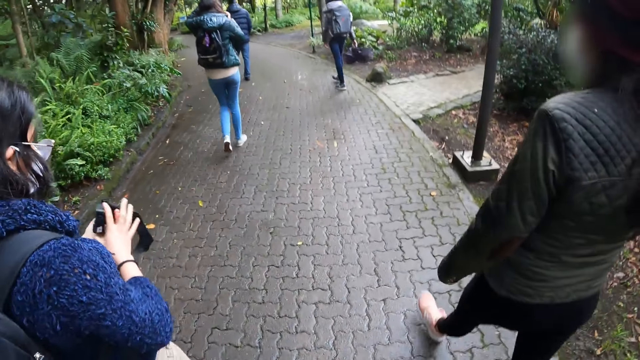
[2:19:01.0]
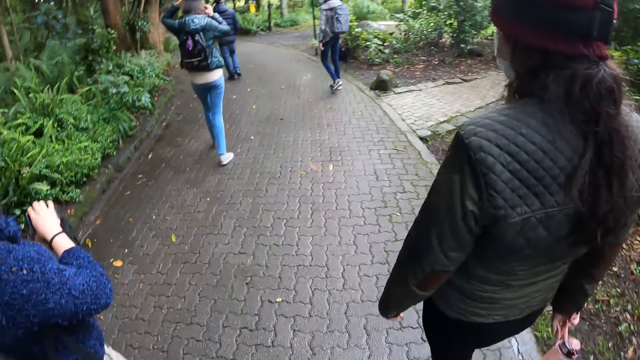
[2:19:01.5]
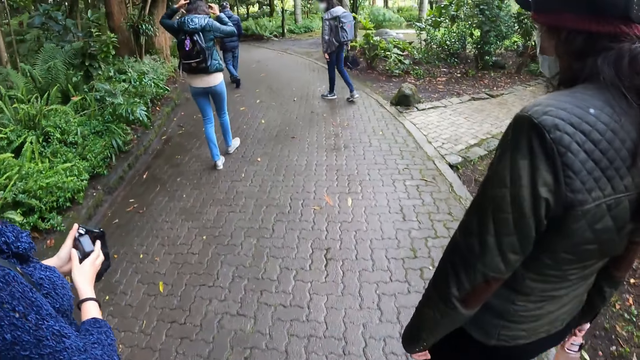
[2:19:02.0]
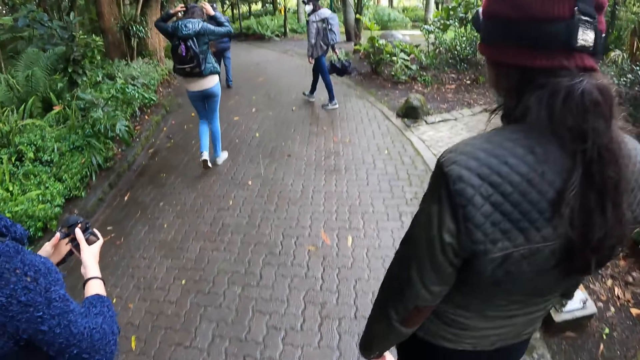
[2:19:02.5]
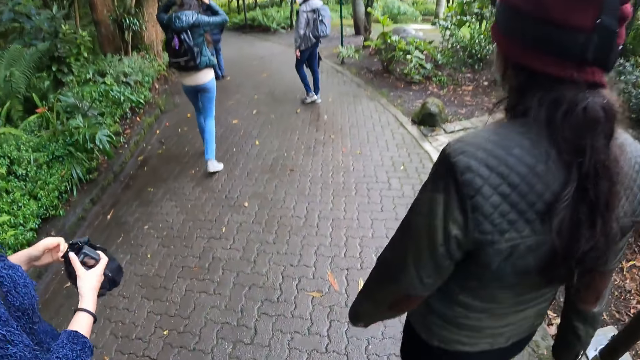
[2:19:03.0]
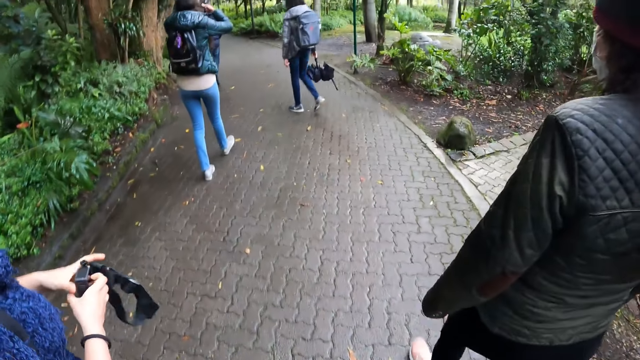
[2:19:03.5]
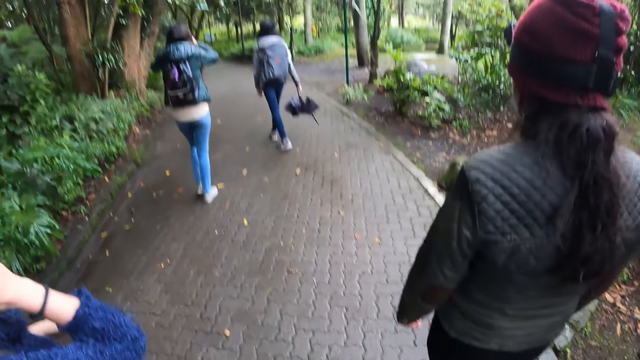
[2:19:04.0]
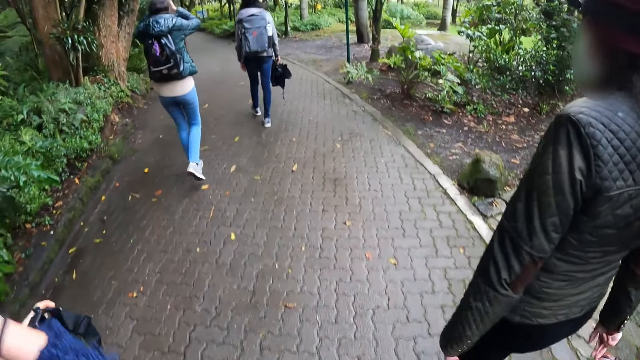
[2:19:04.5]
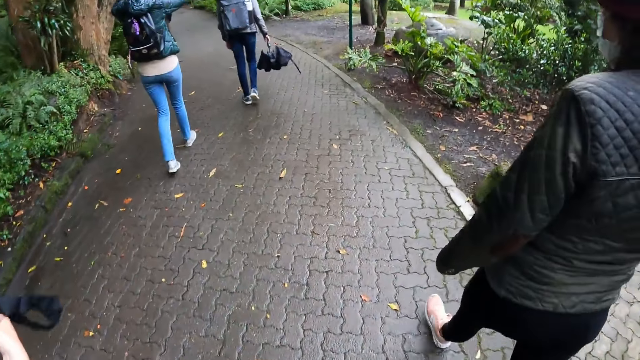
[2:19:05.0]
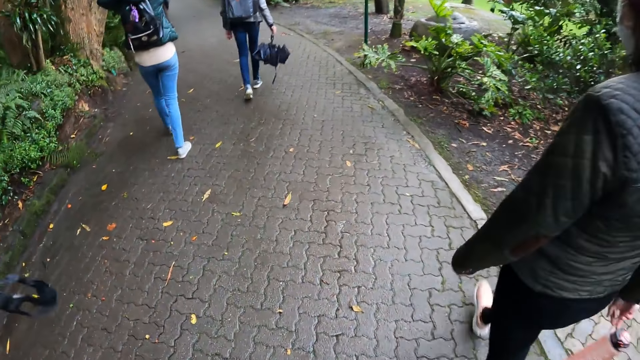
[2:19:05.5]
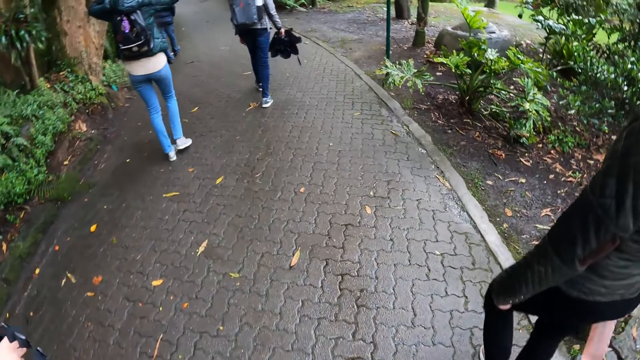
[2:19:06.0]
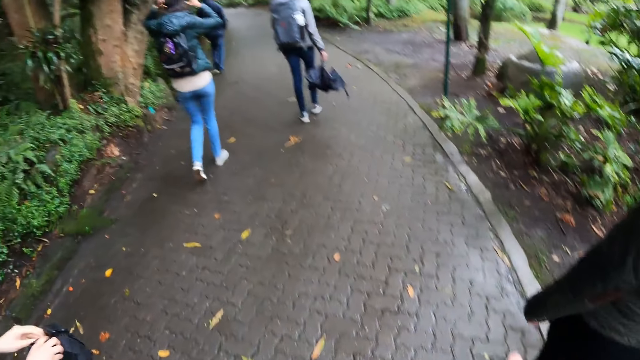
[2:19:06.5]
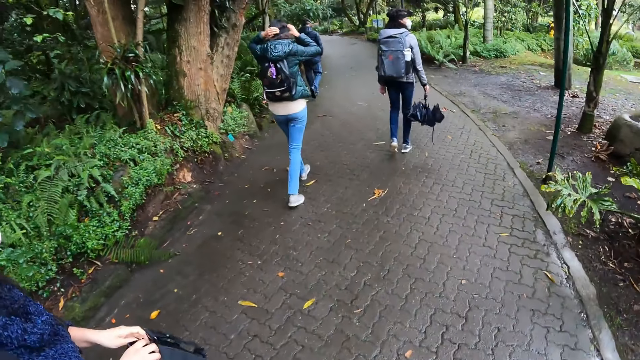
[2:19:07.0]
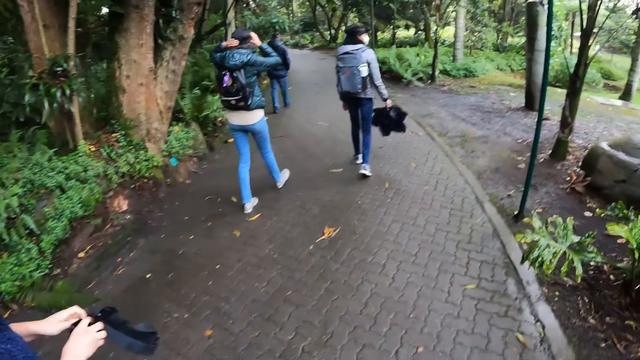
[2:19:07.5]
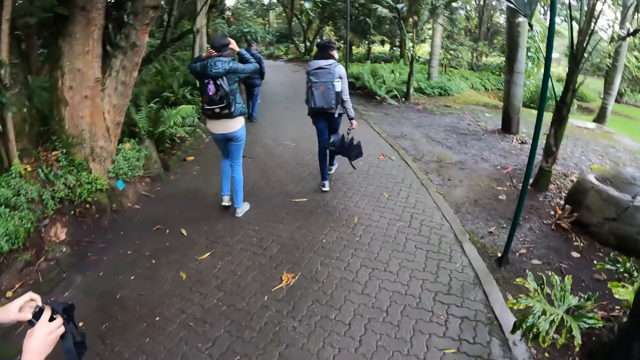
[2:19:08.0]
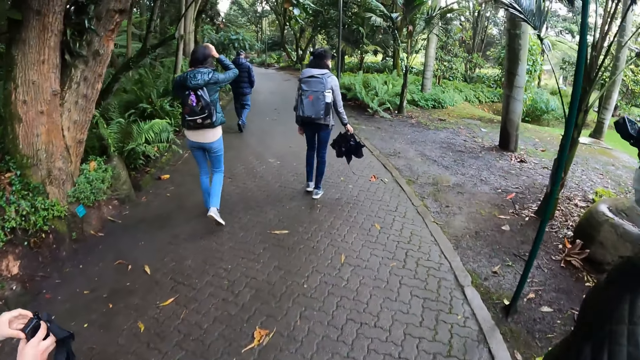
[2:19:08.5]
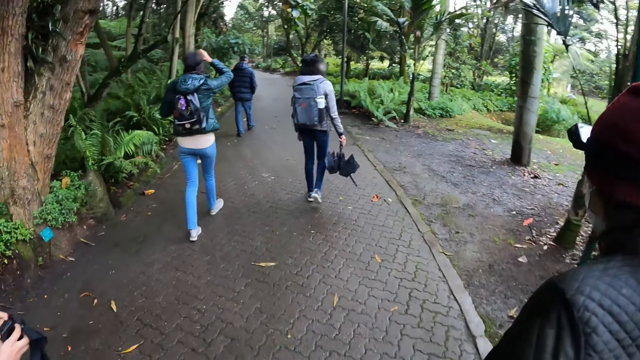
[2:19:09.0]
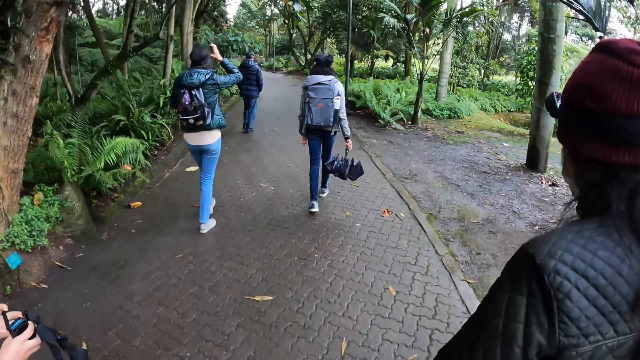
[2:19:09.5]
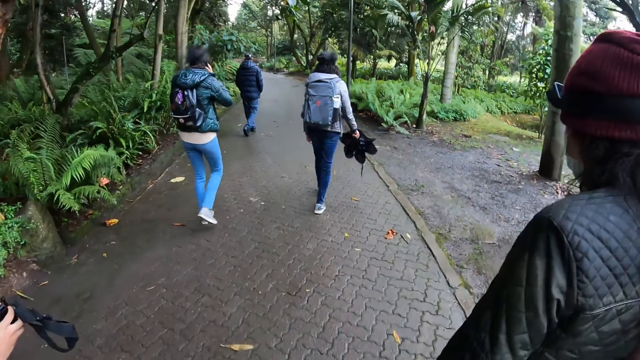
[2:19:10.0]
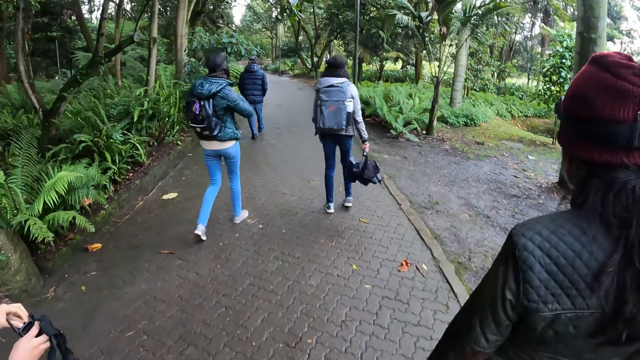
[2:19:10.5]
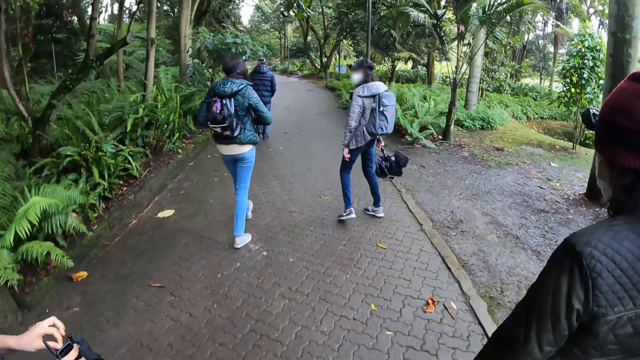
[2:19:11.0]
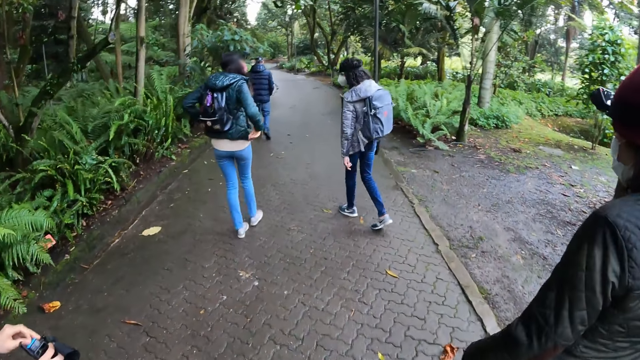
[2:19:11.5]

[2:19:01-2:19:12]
The woman moves the head camera with both hands. The woman touches her hair with her right hand. The woman opens her head camera with her left hand. The woman removes her head camera battery with her left hand.

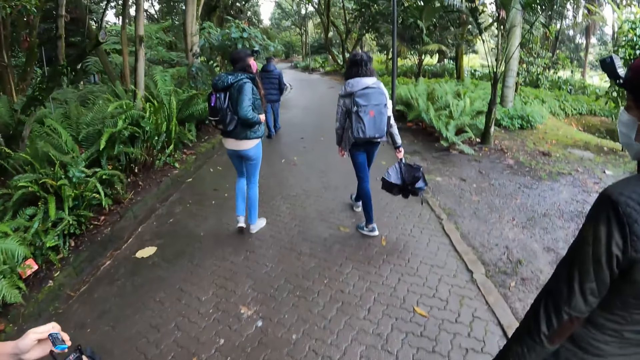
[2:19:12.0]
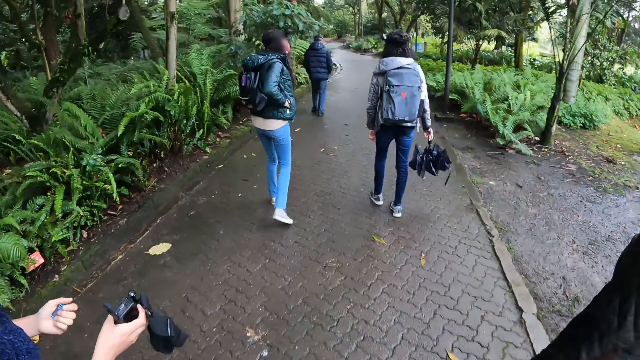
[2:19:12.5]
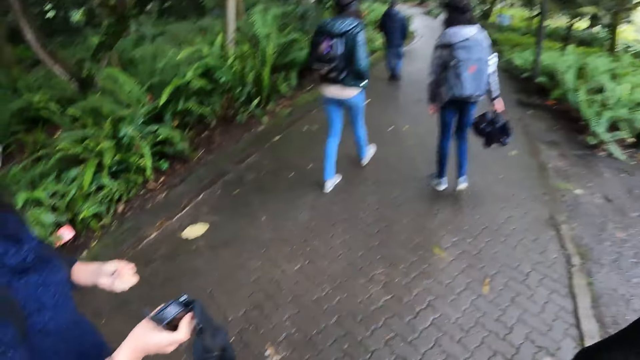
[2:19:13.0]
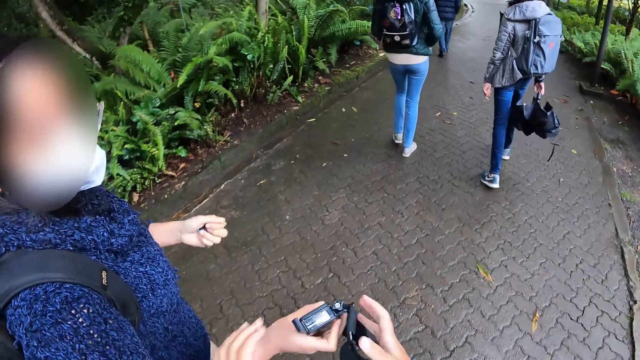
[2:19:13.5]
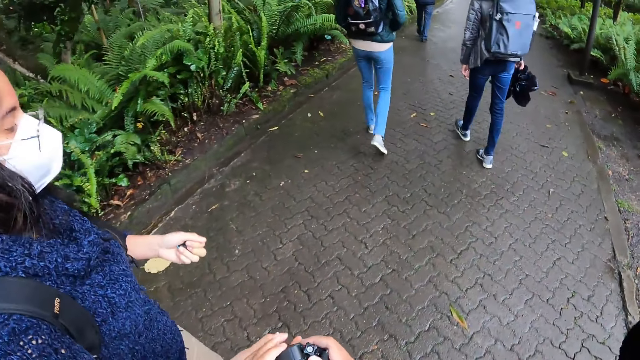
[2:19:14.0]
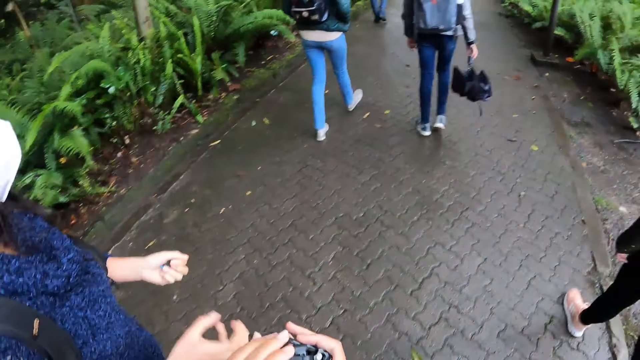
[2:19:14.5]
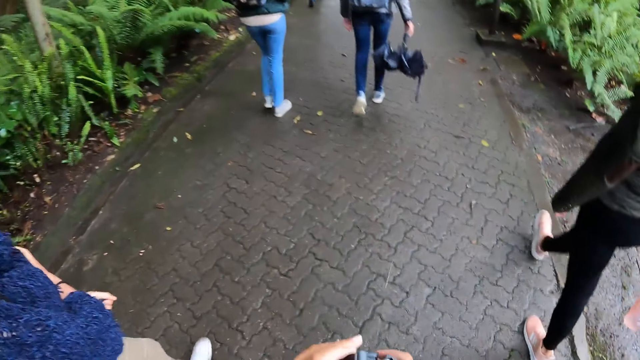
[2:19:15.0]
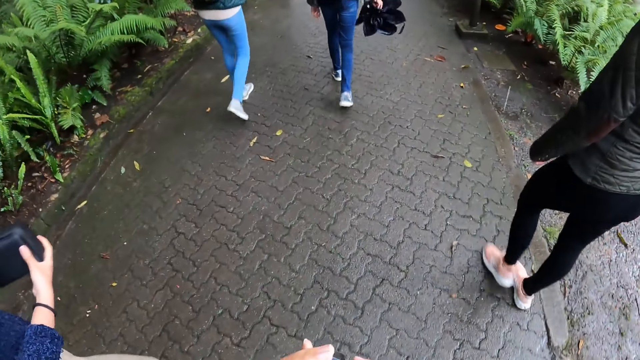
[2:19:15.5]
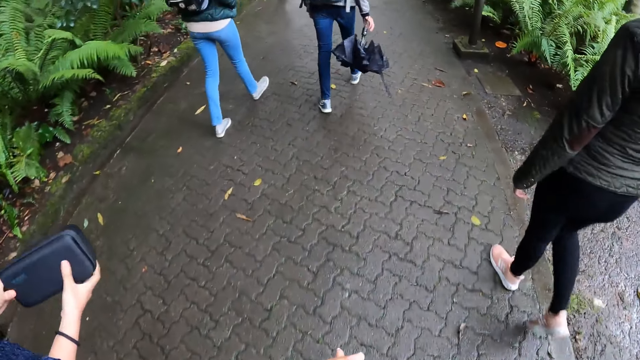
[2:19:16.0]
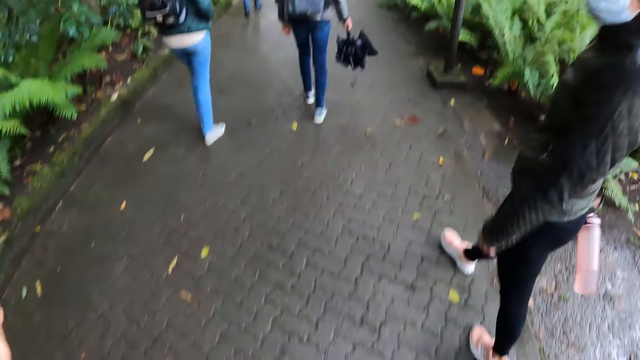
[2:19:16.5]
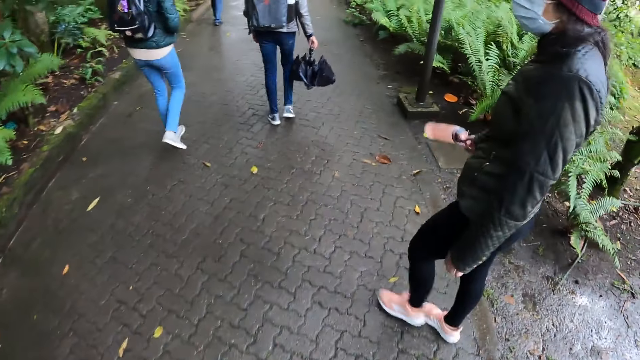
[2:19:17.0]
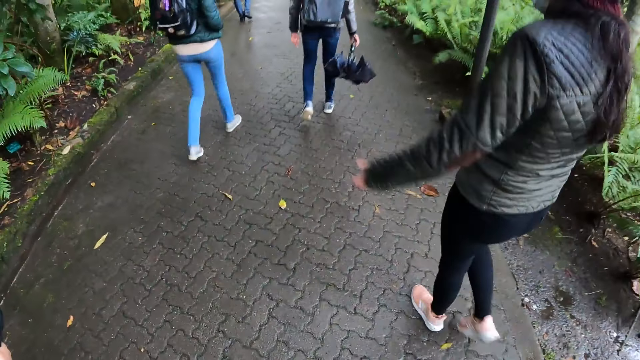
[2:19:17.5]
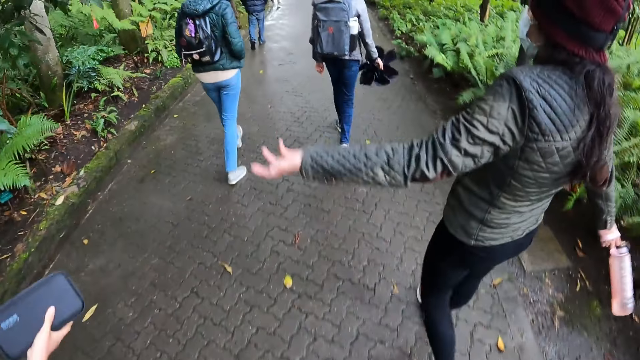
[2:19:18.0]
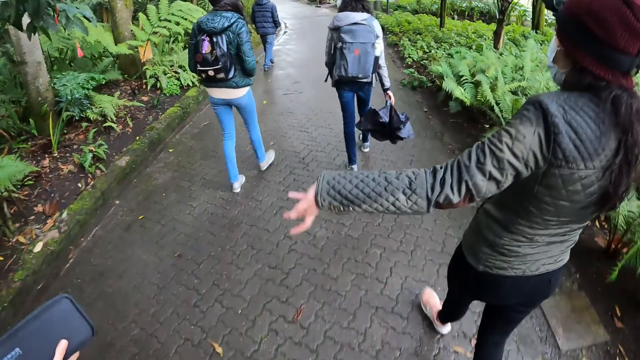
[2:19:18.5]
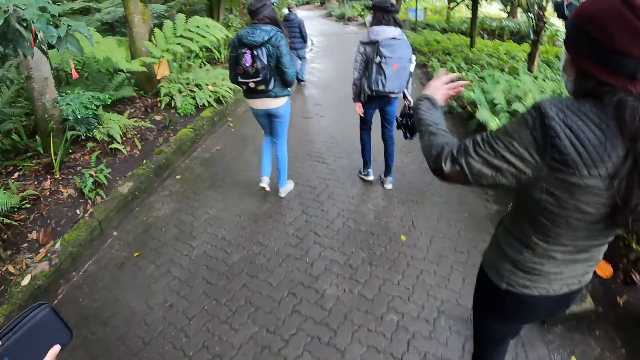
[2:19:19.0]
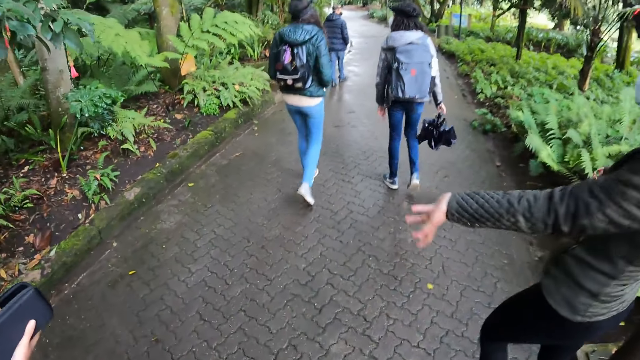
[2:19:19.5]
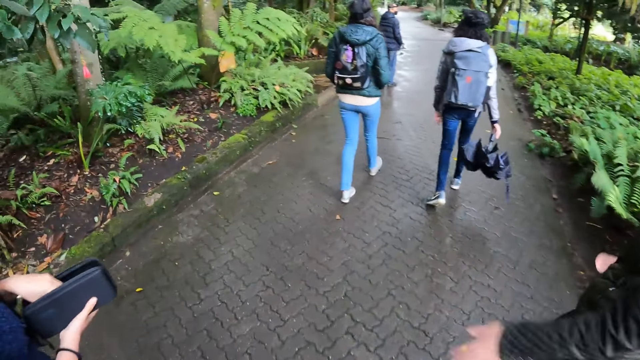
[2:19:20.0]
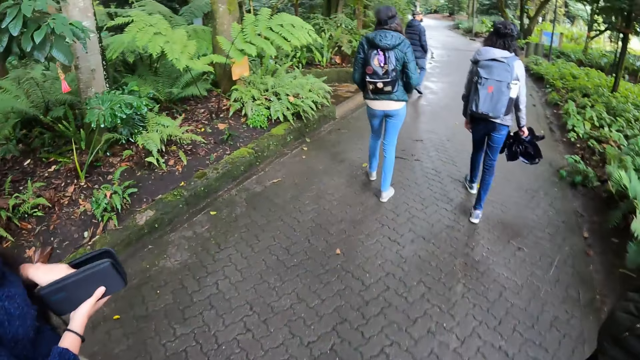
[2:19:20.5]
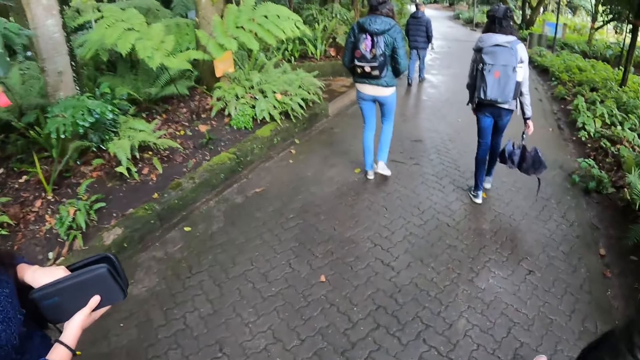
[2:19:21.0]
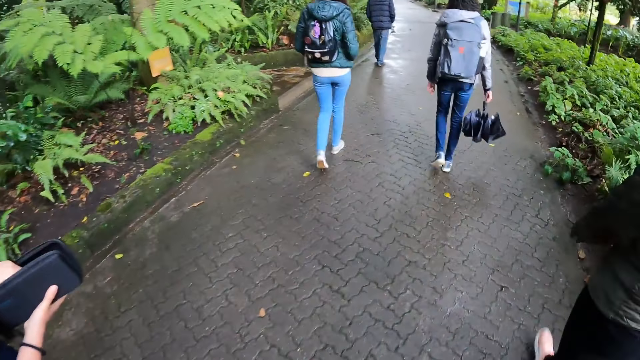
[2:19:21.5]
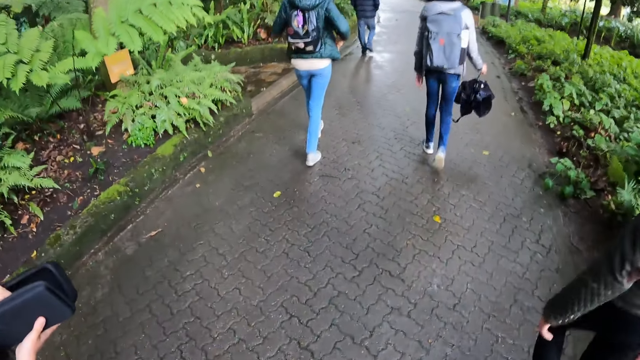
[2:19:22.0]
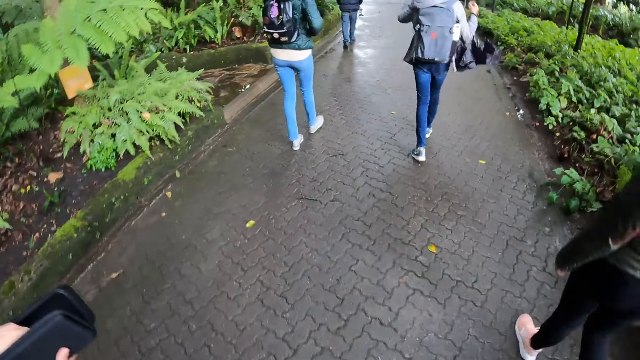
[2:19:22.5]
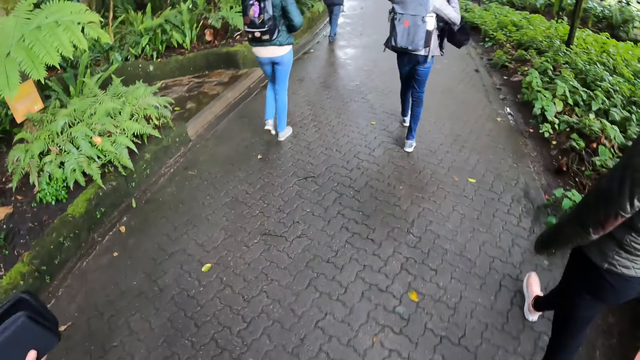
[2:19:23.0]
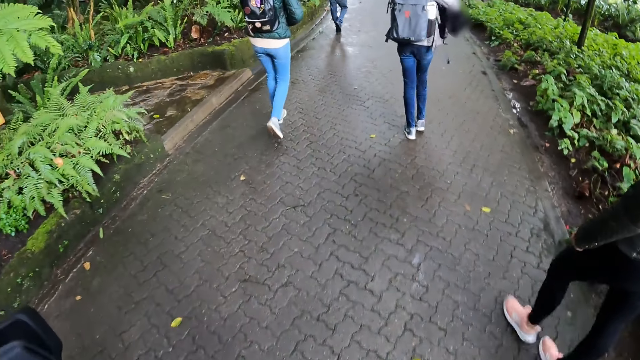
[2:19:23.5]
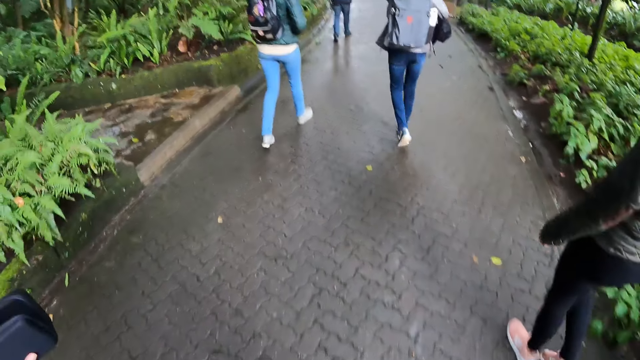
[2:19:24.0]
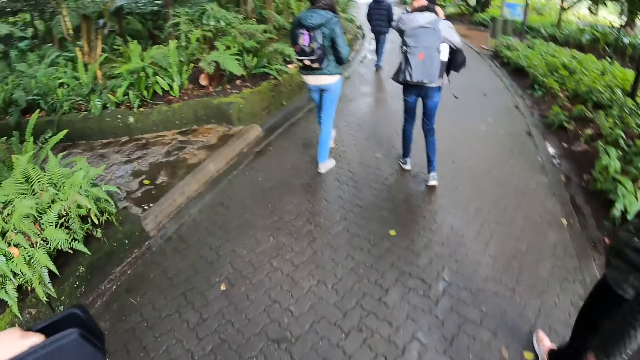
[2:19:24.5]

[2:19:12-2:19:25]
The woman stretches her head camera towards the camera wearer. The camera wearer collects the head camera from the woman with both hands. The woman grabs the black purse from her armpit area with her right hand. The woman puts her left hand inside the black purse. The camera wearer walks around.
